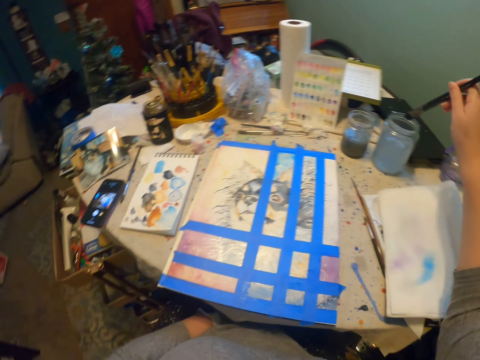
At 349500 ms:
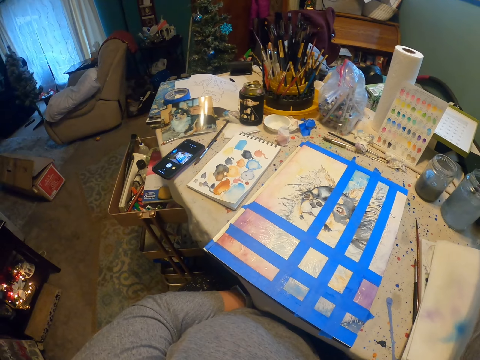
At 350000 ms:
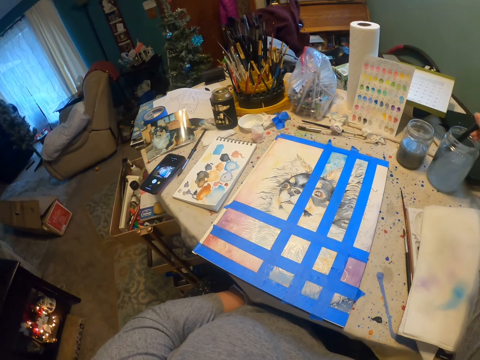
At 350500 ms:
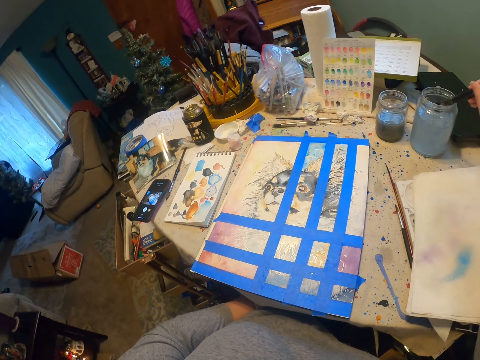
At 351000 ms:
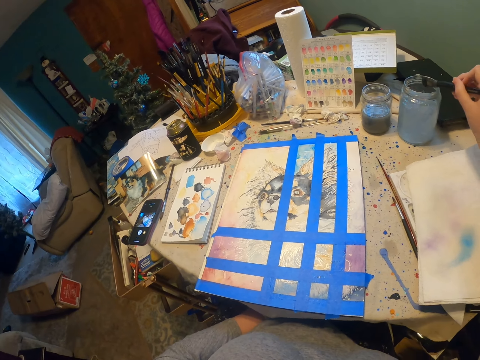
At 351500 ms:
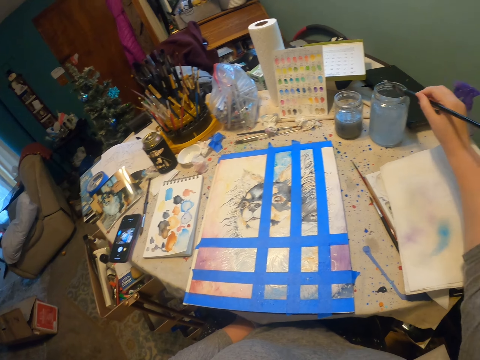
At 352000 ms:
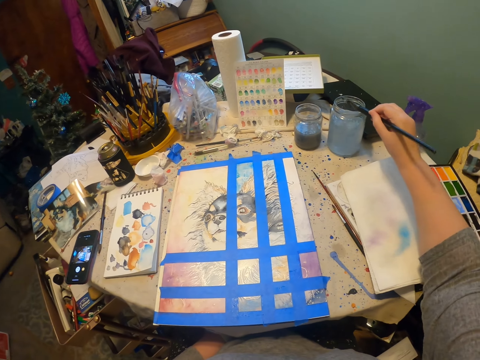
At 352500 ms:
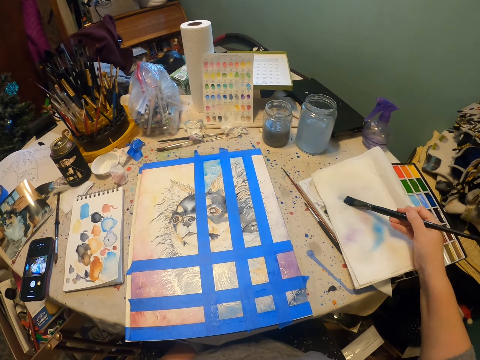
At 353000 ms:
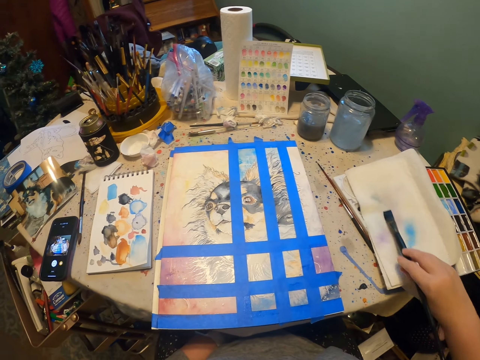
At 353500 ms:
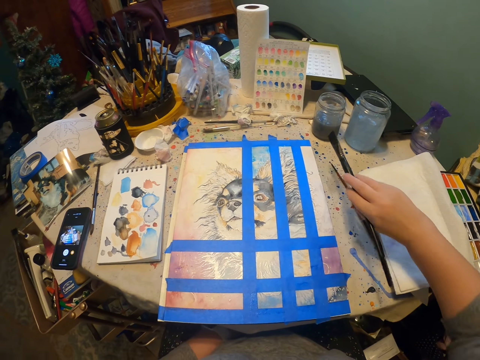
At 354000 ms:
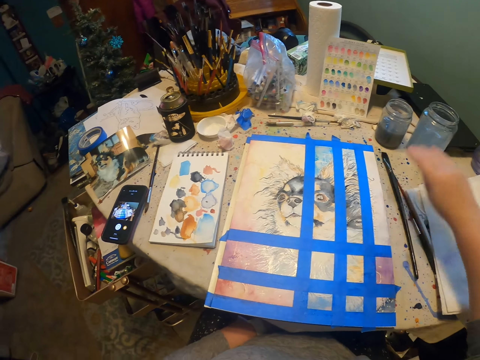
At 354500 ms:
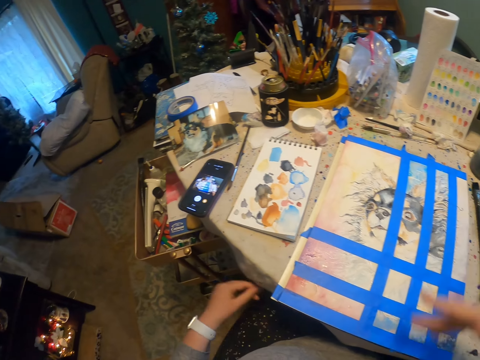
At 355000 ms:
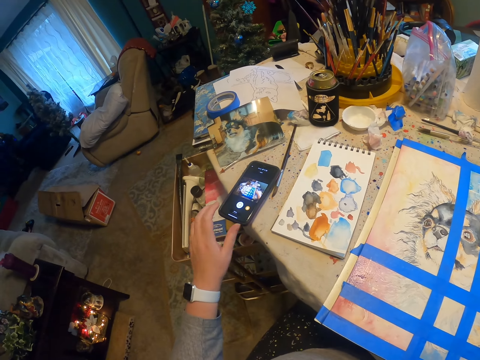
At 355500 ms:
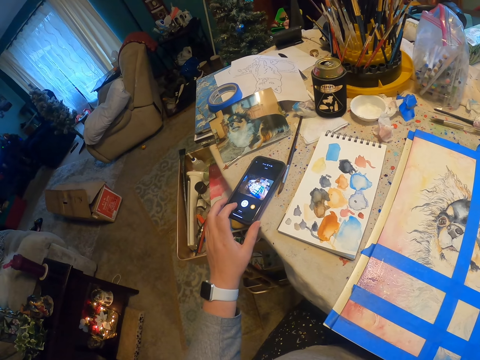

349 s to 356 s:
The camera wearer dips the painting brush in some liquid. They rinse the painting brush. They wipe the brush on the tissue paper. They put the brush on the table. They sift the board.
